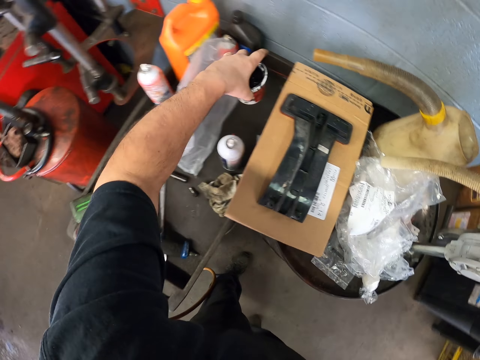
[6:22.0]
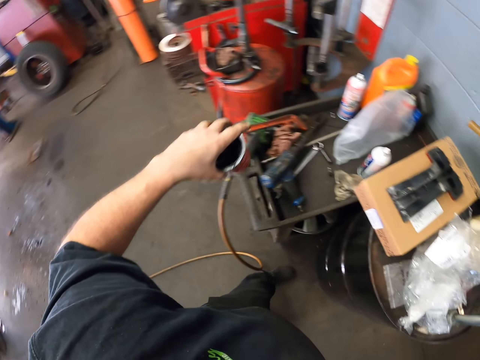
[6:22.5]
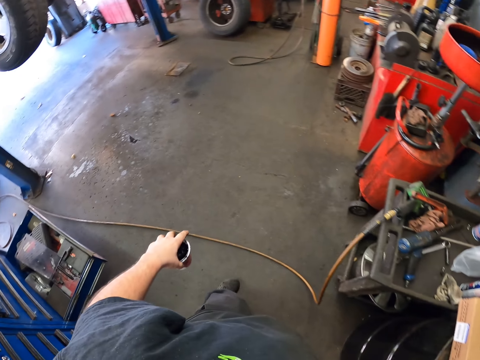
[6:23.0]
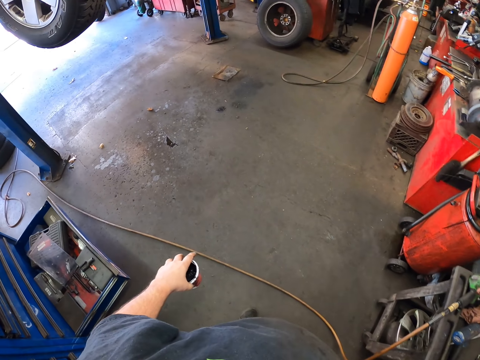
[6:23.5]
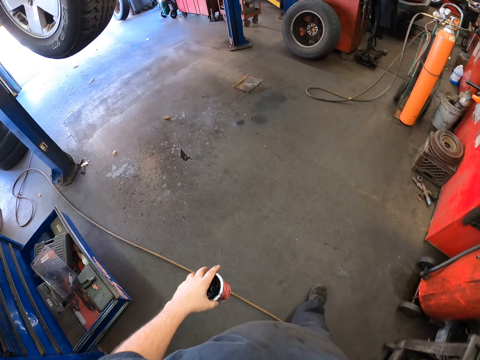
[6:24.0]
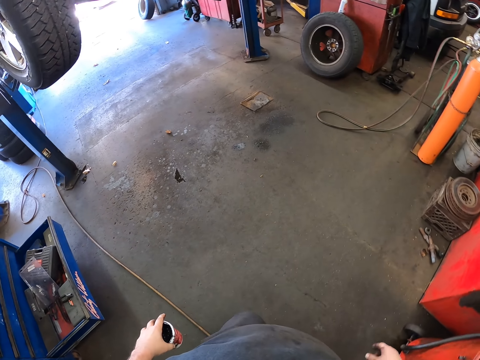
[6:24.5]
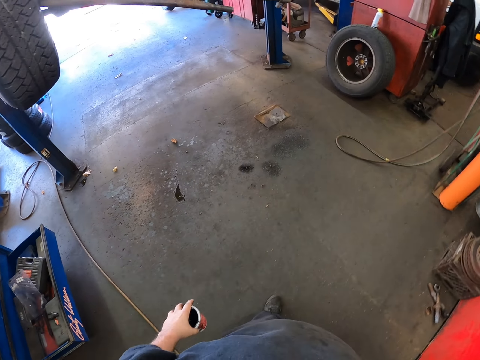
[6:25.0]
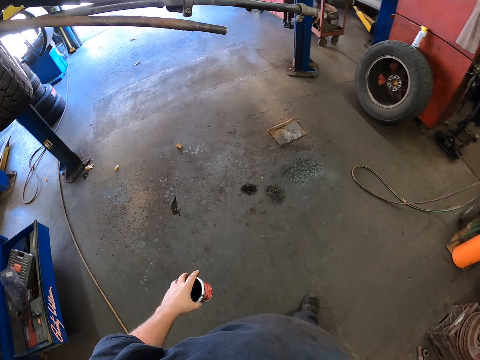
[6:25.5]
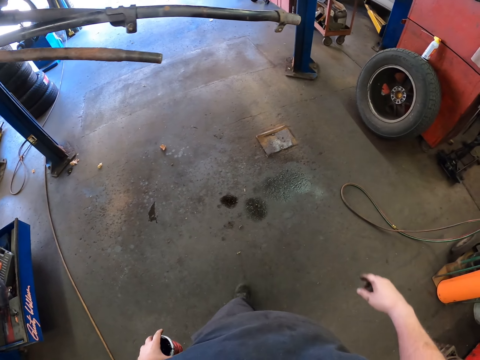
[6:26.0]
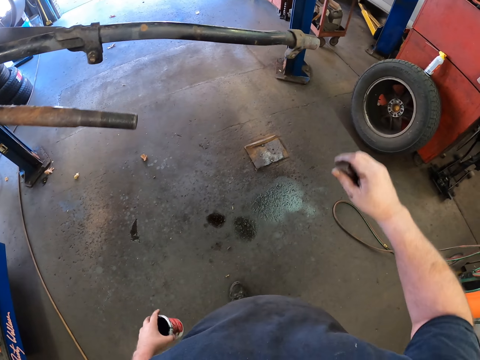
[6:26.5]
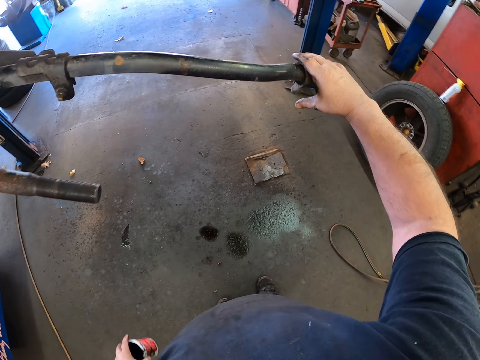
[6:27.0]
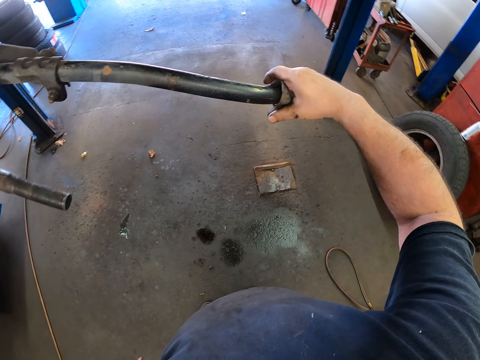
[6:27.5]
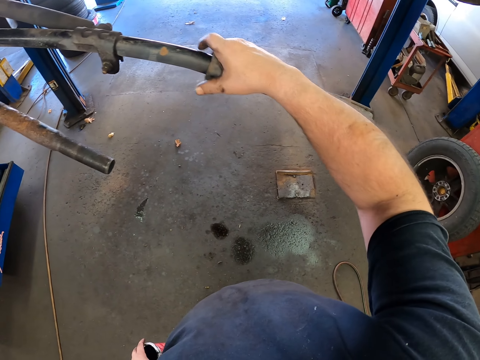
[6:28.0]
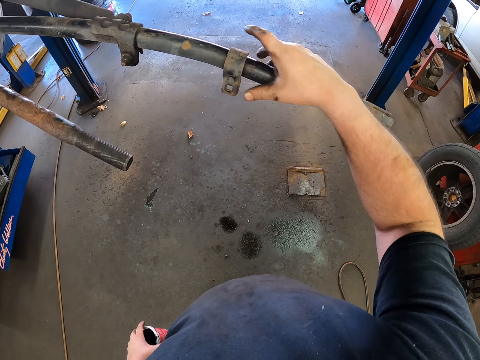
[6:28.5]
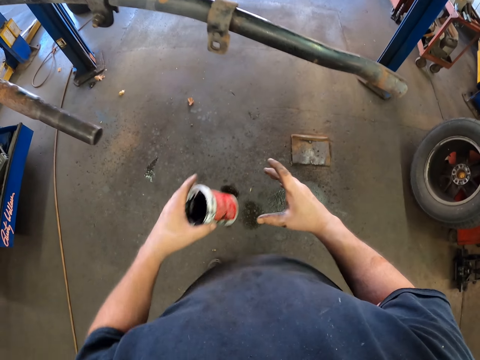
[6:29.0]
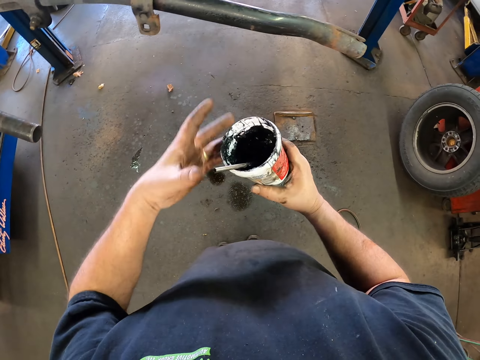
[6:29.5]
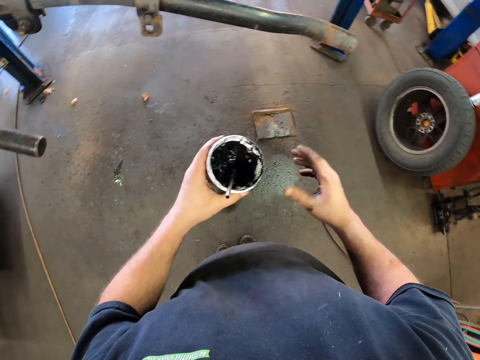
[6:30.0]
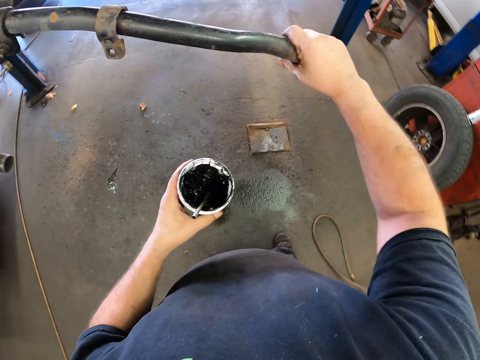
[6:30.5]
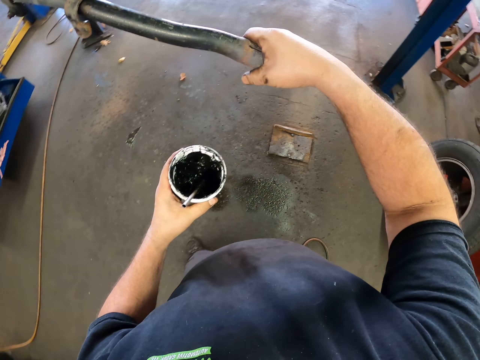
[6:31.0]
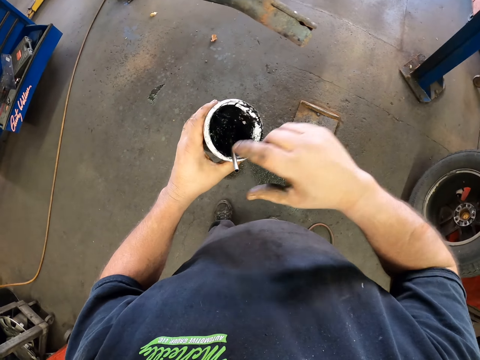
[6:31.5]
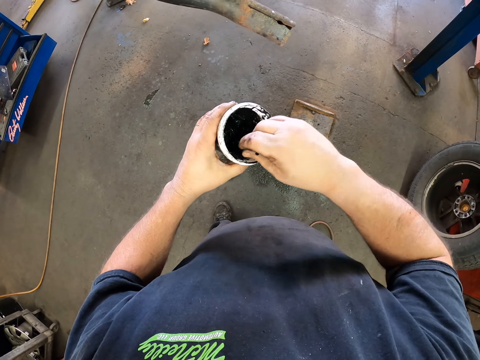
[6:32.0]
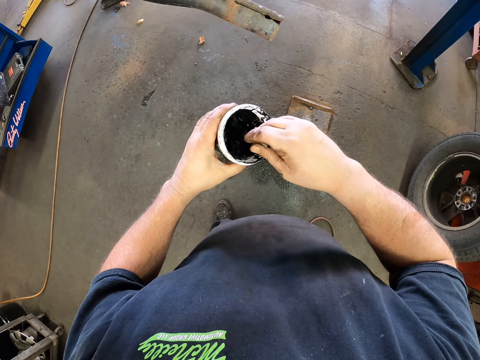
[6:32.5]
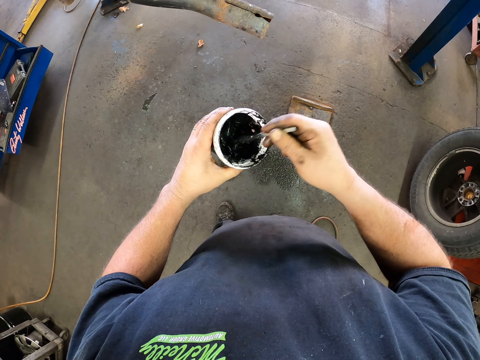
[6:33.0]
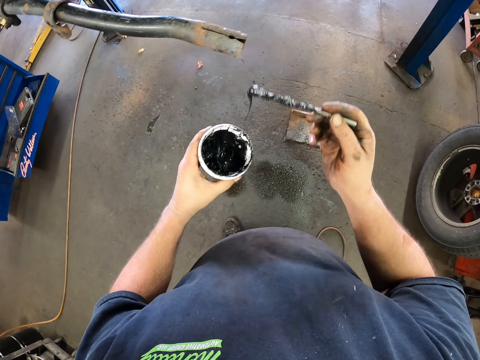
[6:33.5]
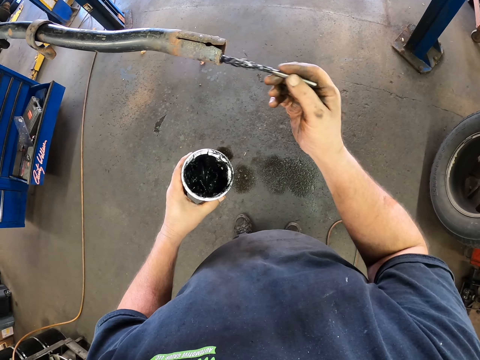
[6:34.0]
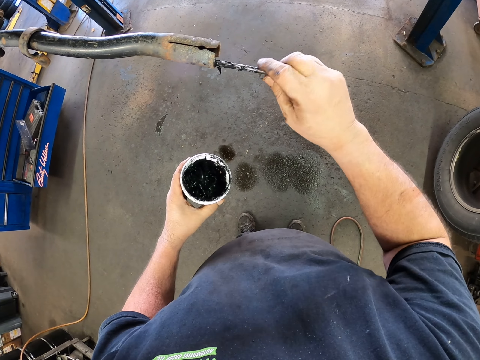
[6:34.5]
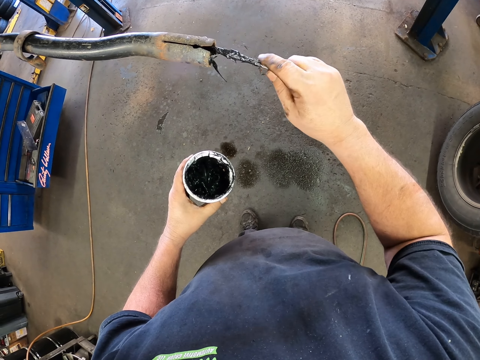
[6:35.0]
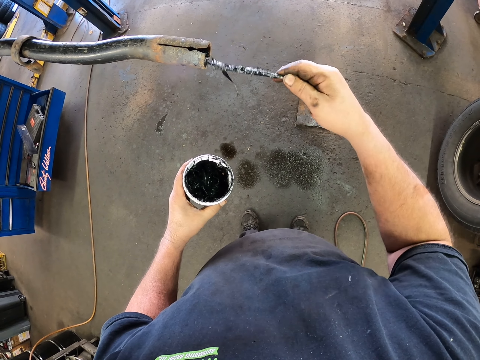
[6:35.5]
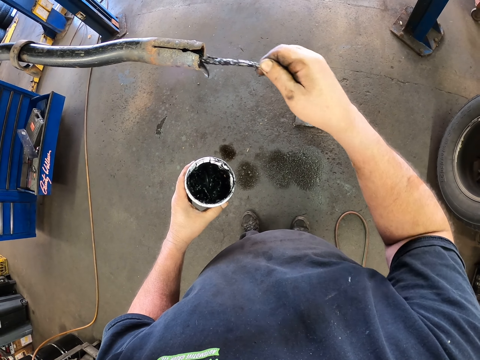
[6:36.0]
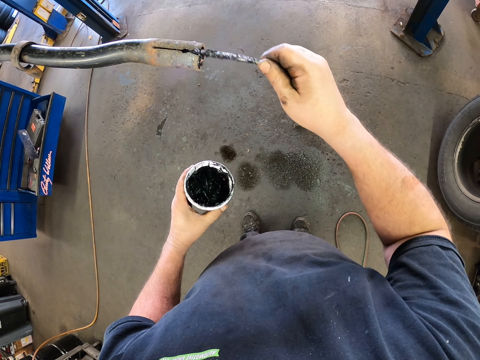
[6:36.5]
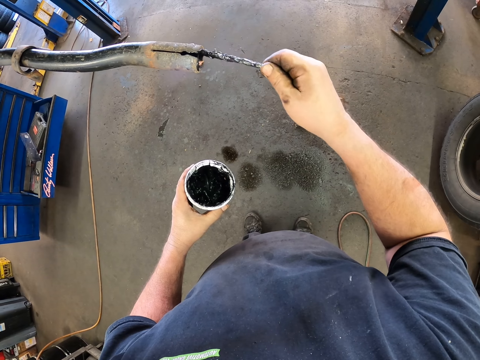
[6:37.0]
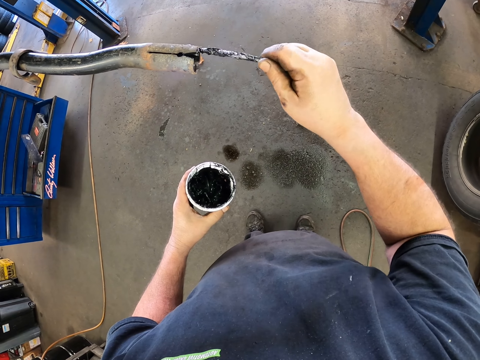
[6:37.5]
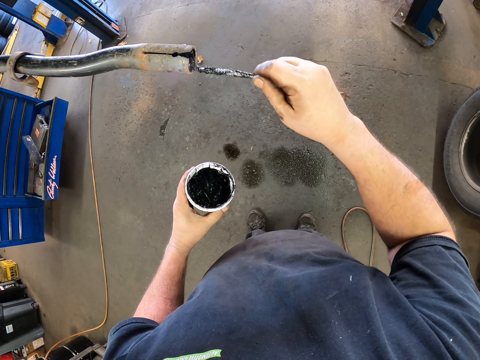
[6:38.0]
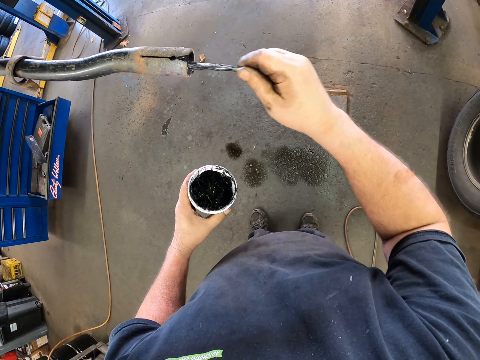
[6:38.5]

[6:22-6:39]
The camera wearer steps forward. They touch the metal and move the metal piece. They pass the container to the left hand. They touch the metal, an exhaust pipe. They pick up the brush. They pick up something with the brush. They apply grease on the exhaust pipe.

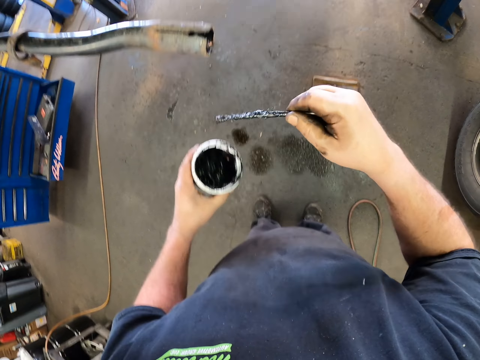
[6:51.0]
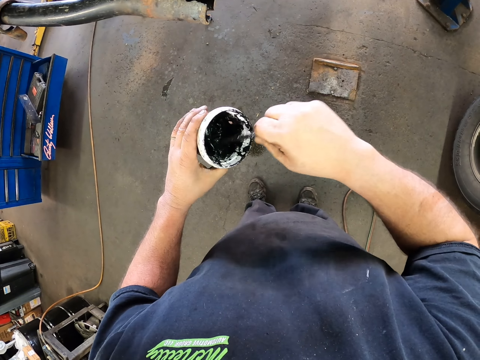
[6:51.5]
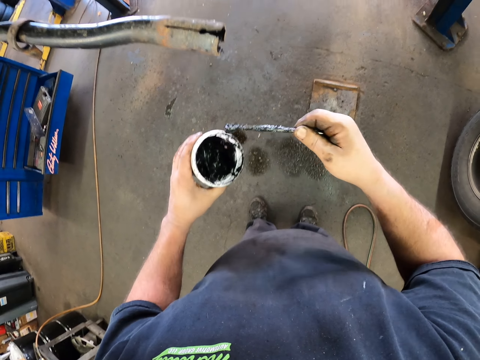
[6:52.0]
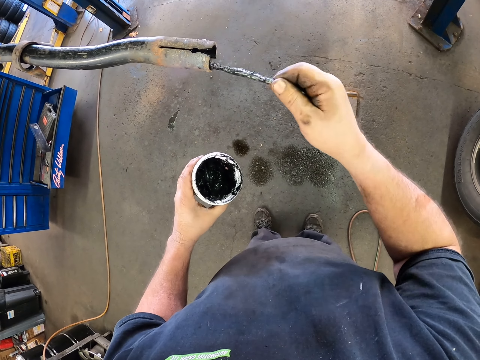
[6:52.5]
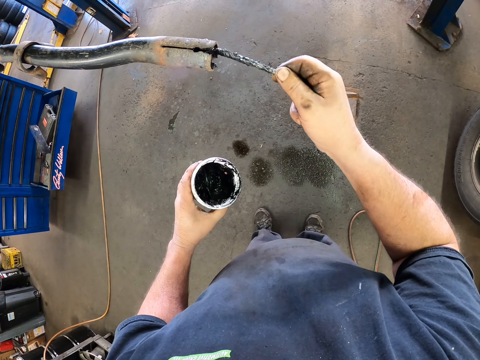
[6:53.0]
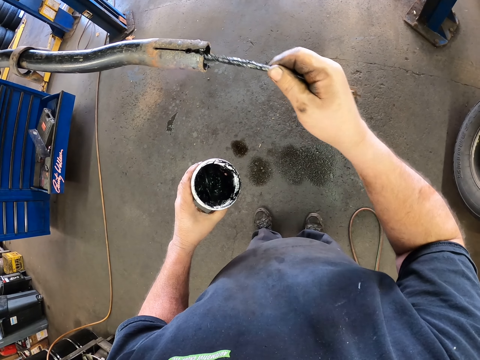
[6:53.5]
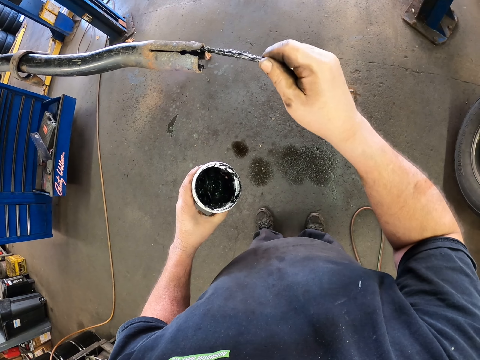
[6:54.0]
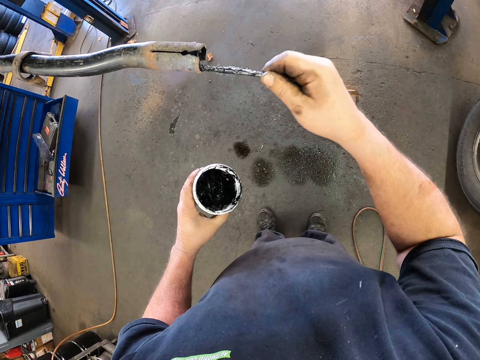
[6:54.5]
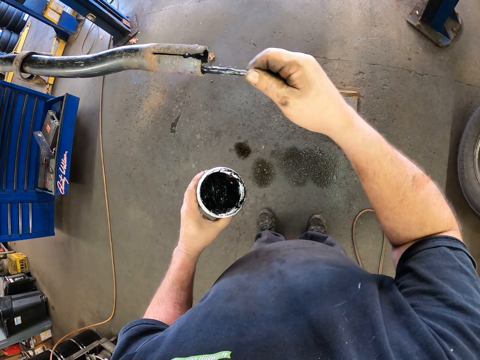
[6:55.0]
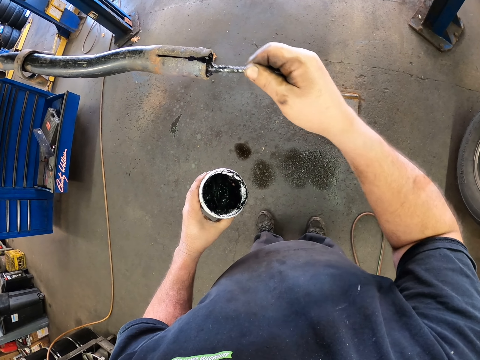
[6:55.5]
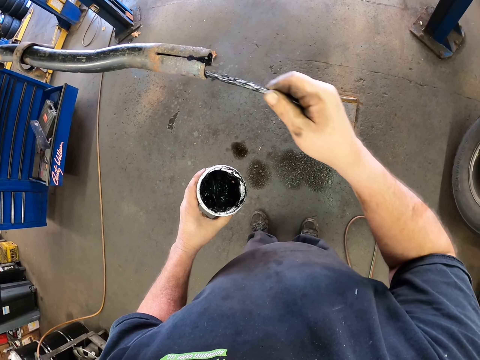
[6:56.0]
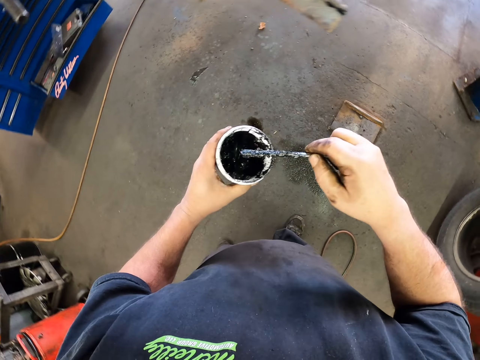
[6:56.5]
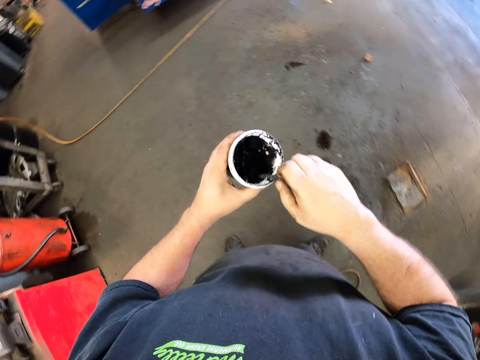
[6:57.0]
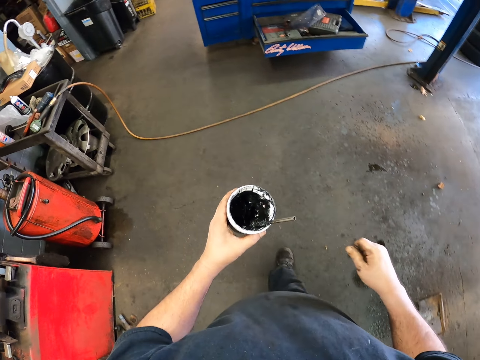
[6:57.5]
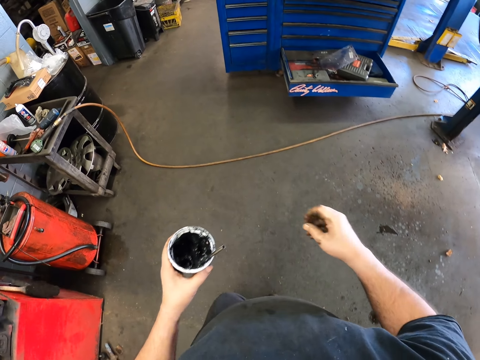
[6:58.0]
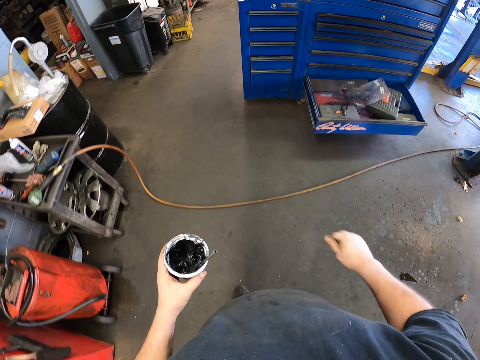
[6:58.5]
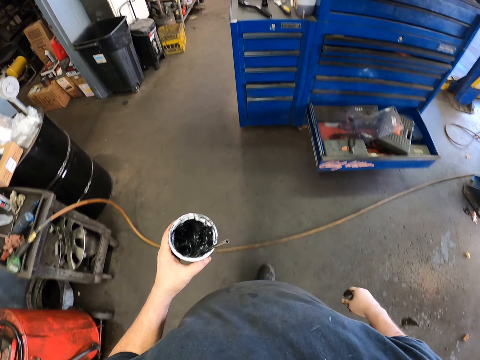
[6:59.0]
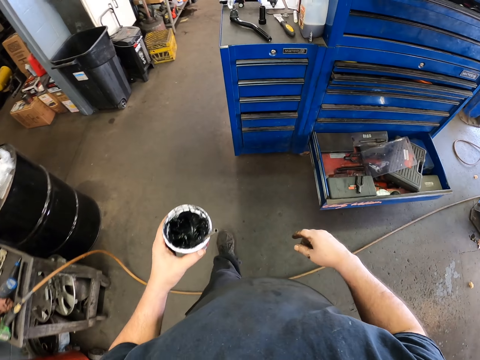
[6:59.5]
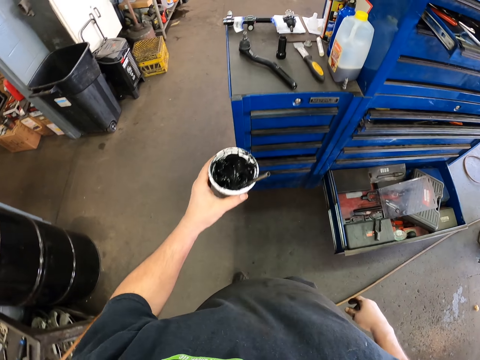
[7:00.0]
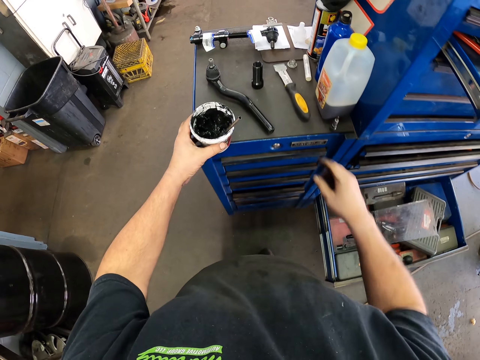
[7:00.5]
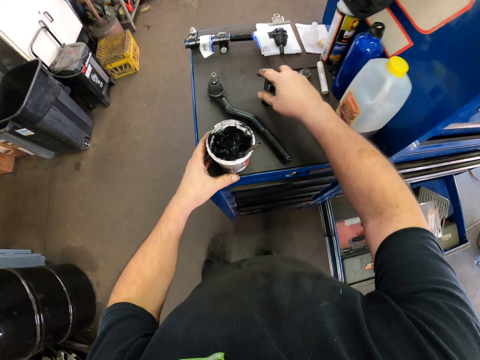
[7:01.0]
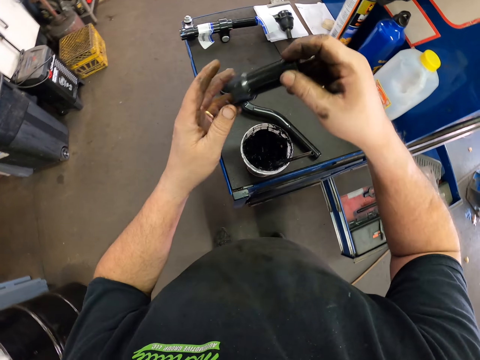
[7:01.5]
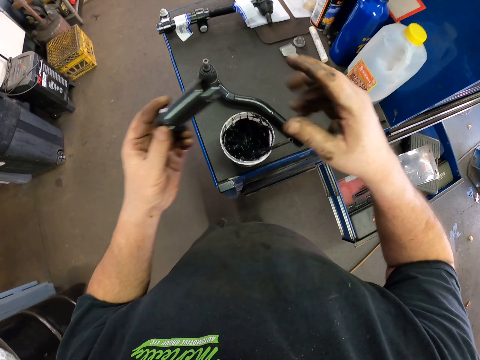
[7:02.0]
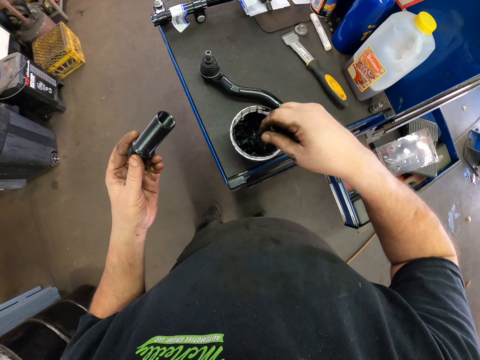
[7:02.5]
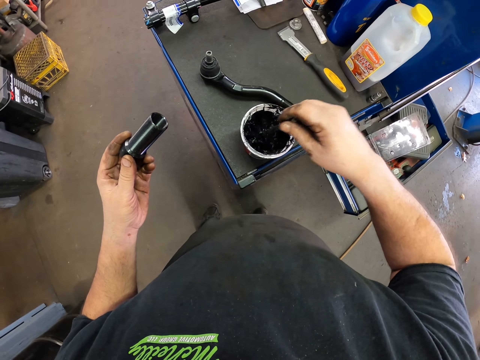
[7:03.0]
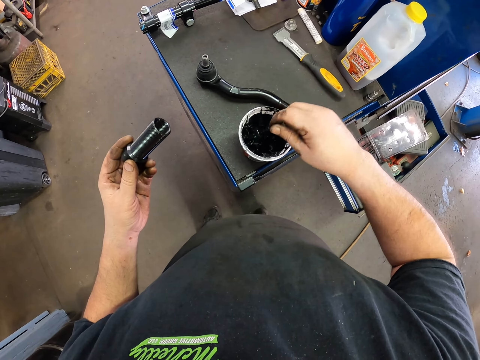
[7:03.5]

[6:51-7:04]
The camera wearer picks up something with the brush. They apply something on the metal. They put the brush in the container. They step forward. They put the container on the table. They pick up the metal piece. They pass the metal piece to the left hand. They pick up something with the brush.
